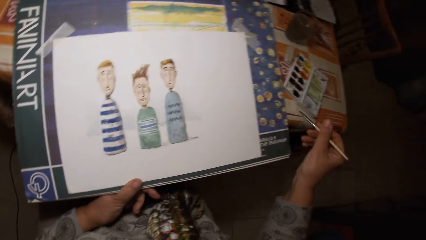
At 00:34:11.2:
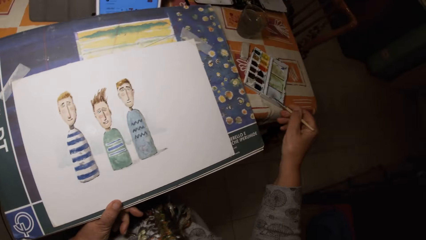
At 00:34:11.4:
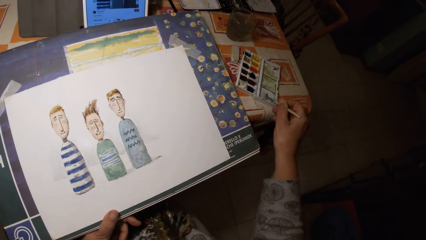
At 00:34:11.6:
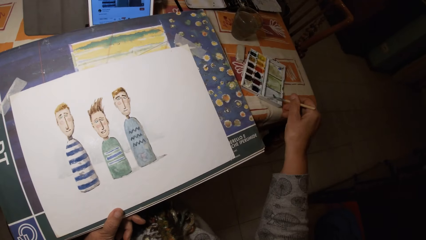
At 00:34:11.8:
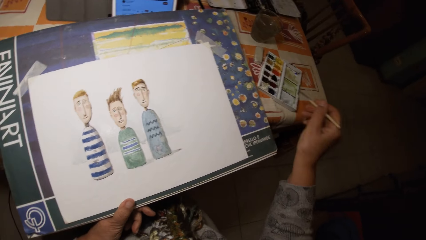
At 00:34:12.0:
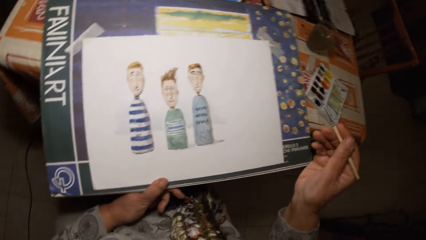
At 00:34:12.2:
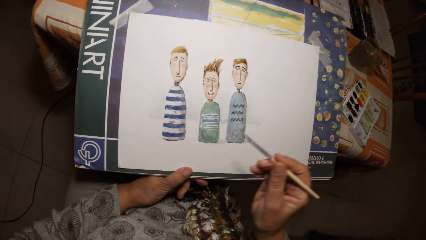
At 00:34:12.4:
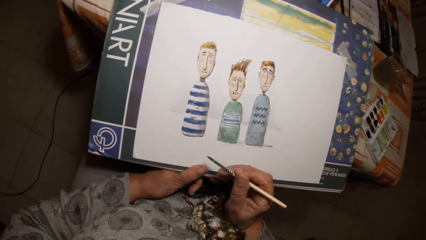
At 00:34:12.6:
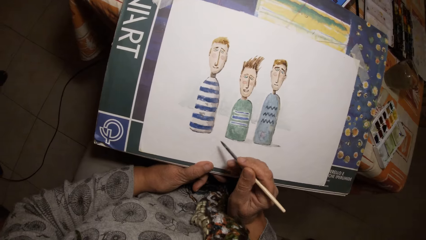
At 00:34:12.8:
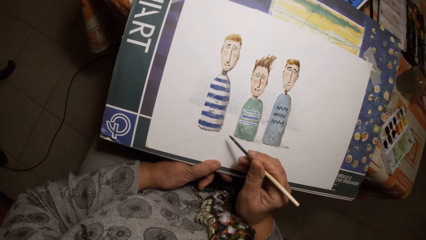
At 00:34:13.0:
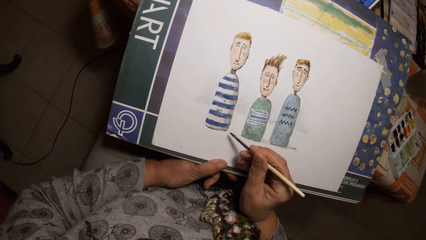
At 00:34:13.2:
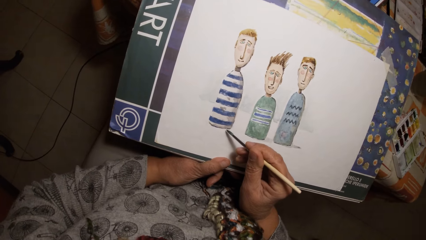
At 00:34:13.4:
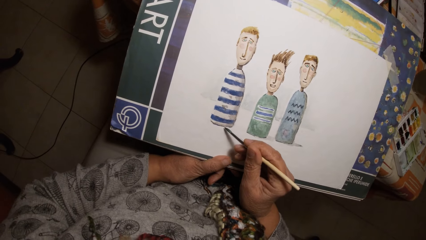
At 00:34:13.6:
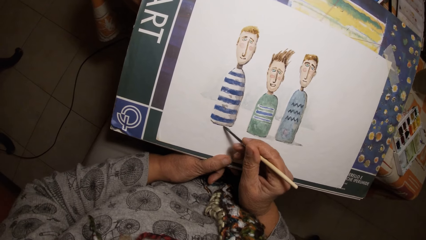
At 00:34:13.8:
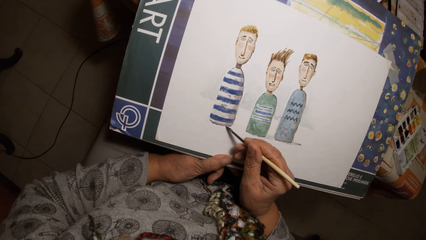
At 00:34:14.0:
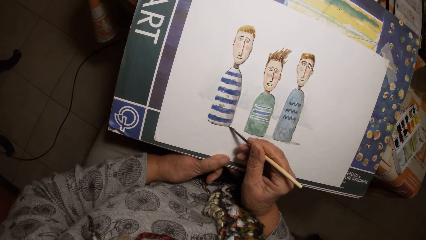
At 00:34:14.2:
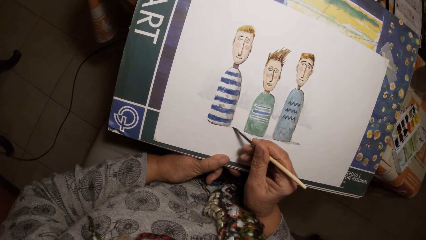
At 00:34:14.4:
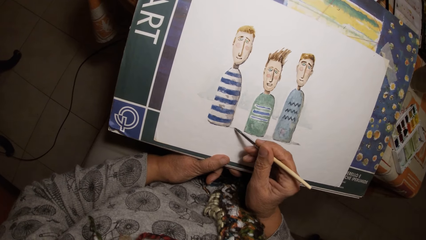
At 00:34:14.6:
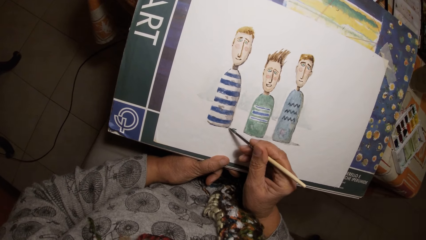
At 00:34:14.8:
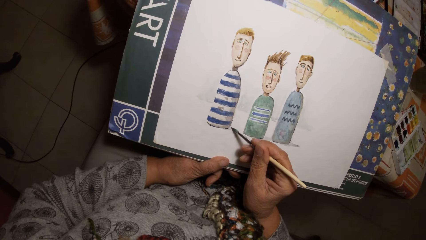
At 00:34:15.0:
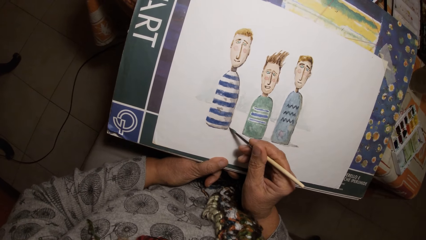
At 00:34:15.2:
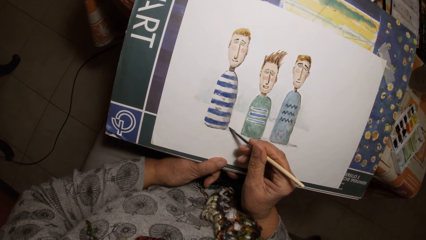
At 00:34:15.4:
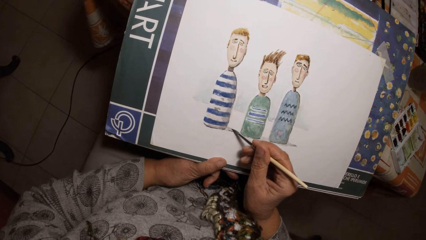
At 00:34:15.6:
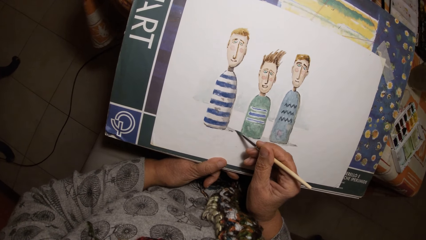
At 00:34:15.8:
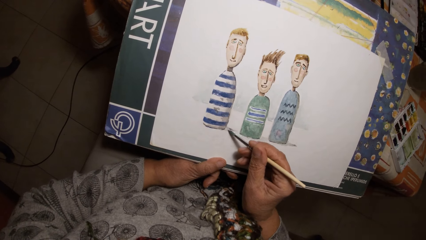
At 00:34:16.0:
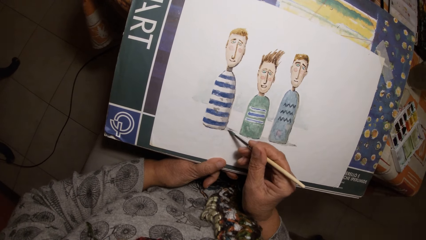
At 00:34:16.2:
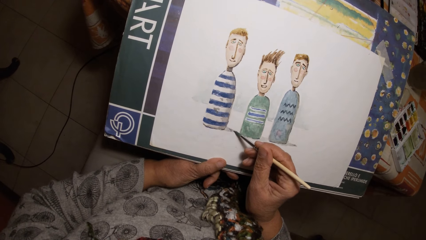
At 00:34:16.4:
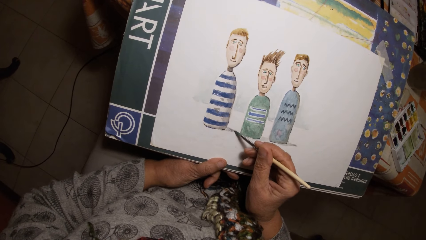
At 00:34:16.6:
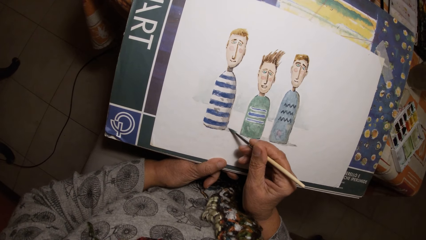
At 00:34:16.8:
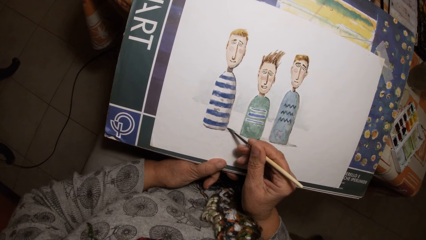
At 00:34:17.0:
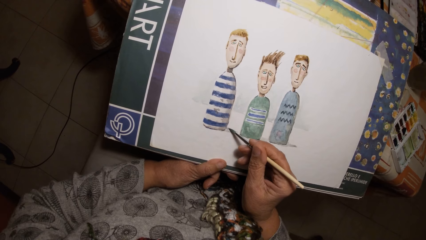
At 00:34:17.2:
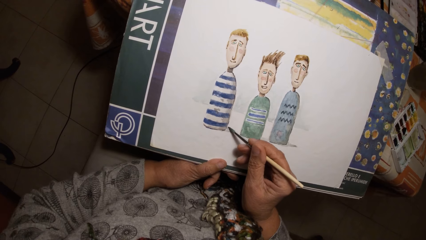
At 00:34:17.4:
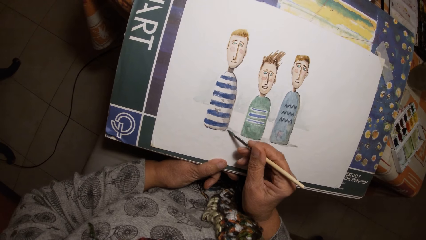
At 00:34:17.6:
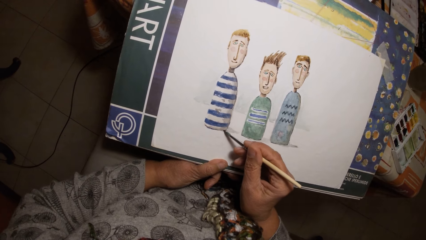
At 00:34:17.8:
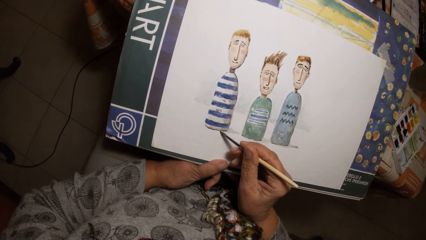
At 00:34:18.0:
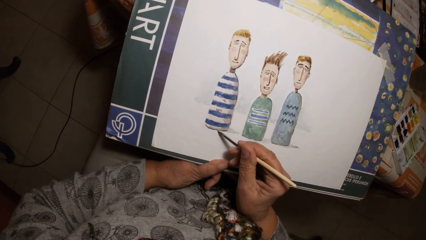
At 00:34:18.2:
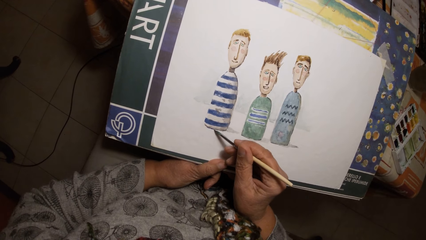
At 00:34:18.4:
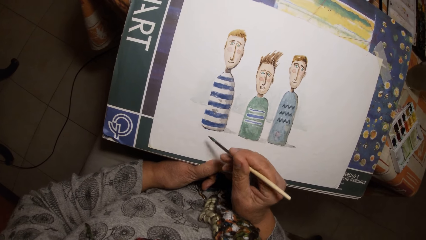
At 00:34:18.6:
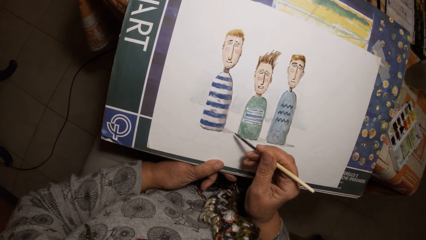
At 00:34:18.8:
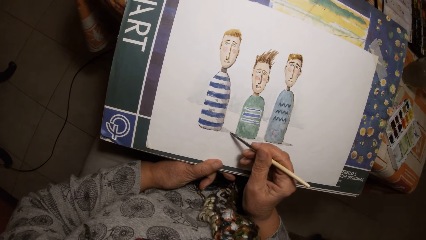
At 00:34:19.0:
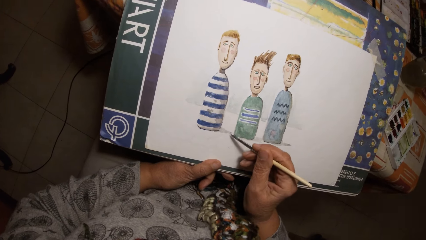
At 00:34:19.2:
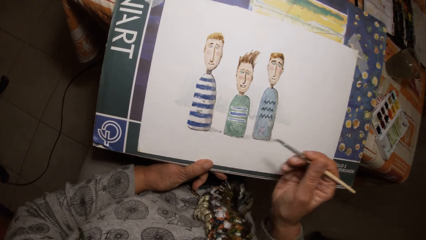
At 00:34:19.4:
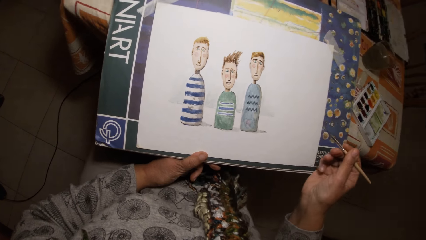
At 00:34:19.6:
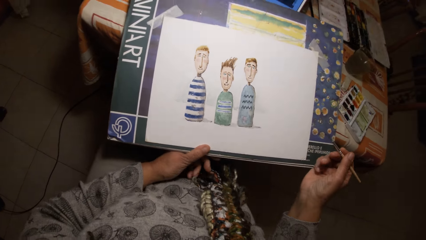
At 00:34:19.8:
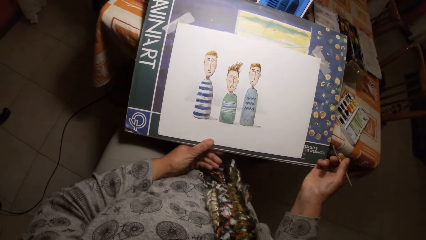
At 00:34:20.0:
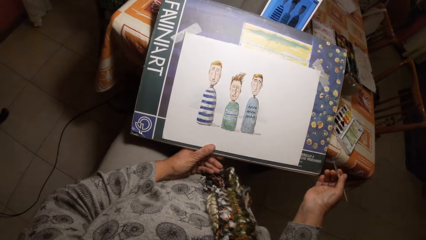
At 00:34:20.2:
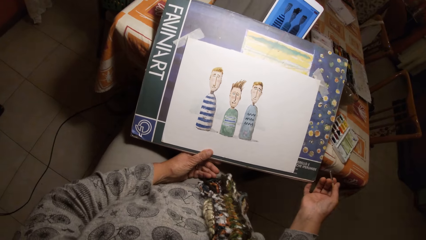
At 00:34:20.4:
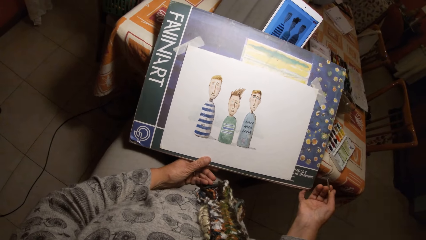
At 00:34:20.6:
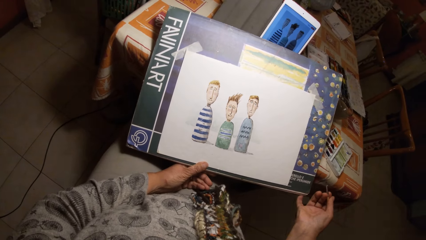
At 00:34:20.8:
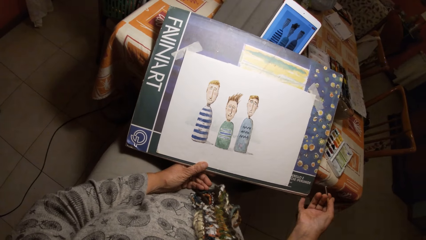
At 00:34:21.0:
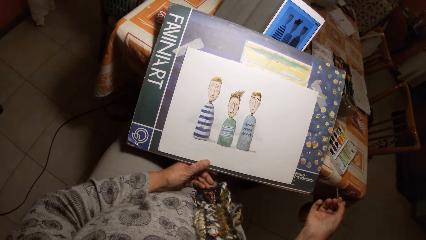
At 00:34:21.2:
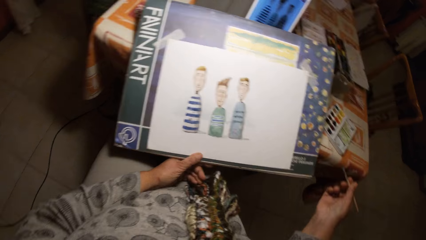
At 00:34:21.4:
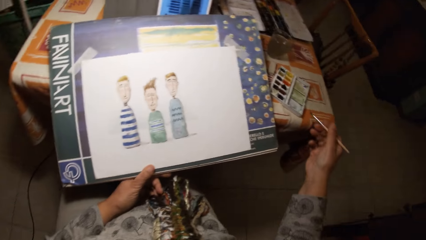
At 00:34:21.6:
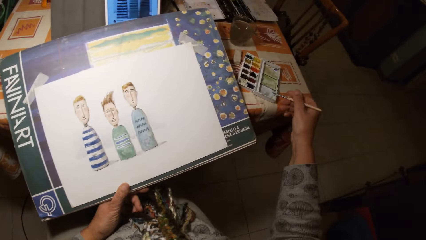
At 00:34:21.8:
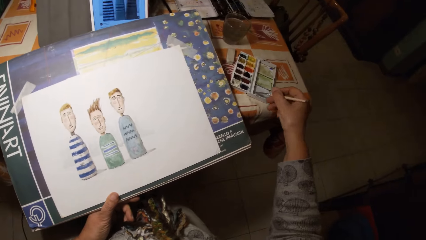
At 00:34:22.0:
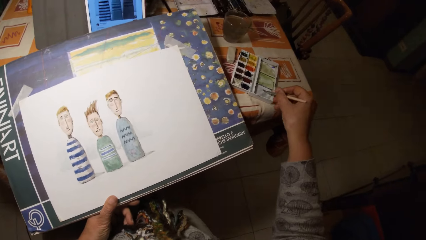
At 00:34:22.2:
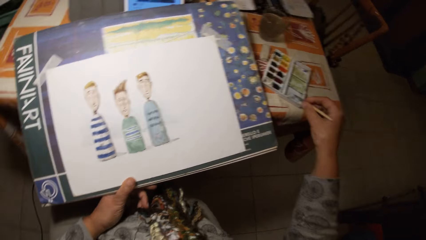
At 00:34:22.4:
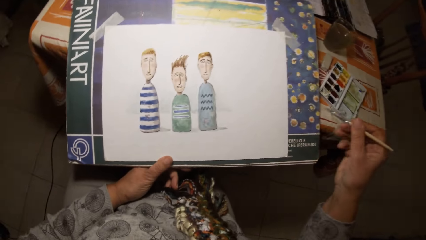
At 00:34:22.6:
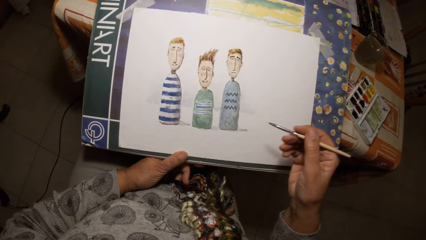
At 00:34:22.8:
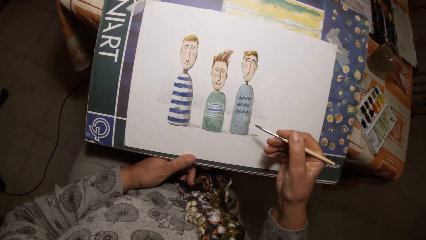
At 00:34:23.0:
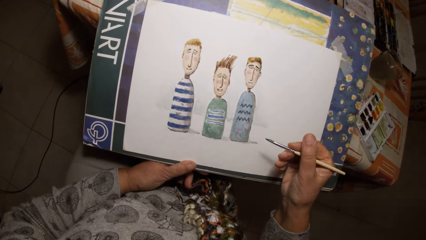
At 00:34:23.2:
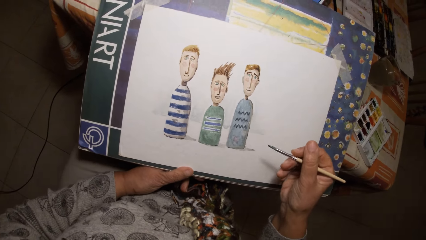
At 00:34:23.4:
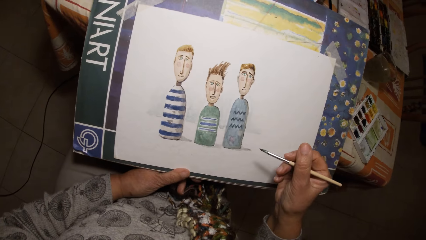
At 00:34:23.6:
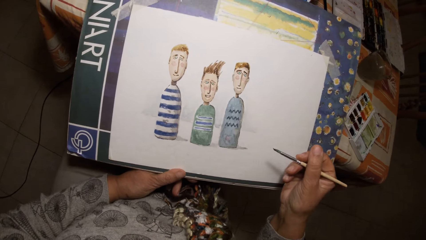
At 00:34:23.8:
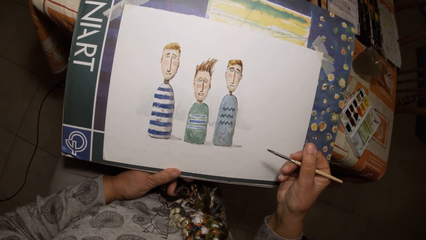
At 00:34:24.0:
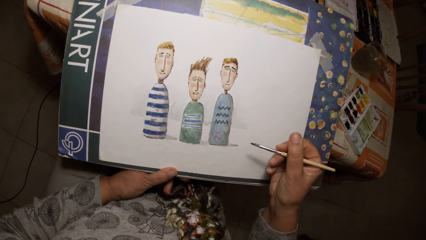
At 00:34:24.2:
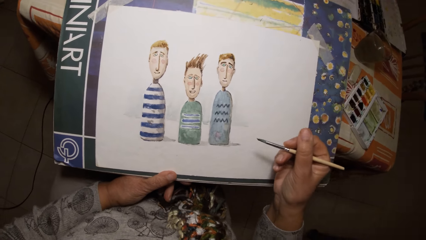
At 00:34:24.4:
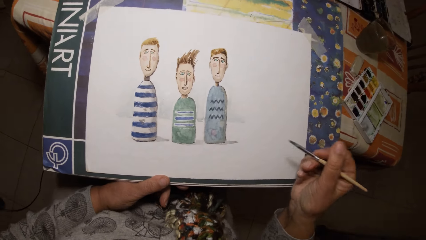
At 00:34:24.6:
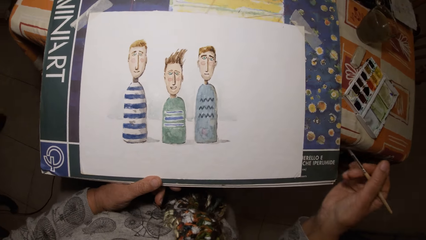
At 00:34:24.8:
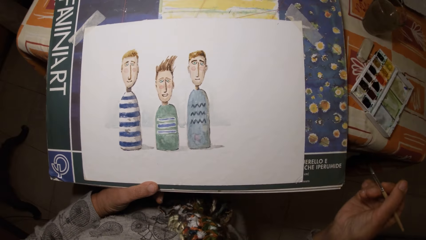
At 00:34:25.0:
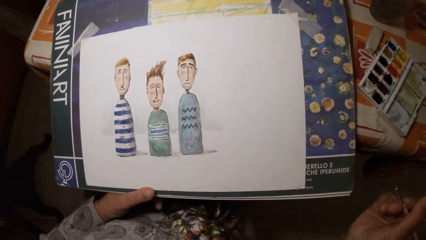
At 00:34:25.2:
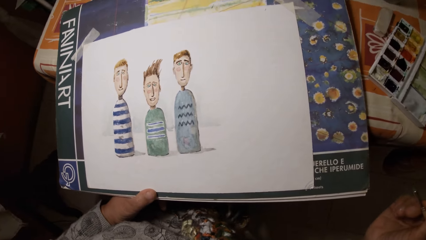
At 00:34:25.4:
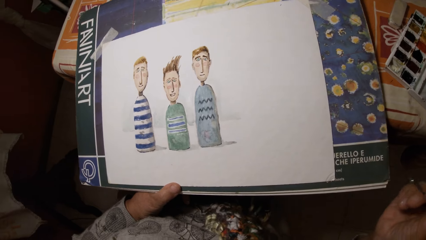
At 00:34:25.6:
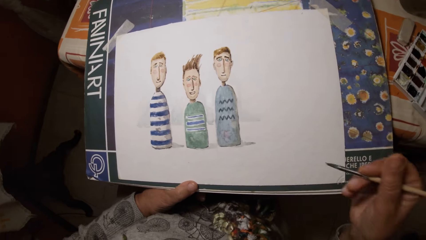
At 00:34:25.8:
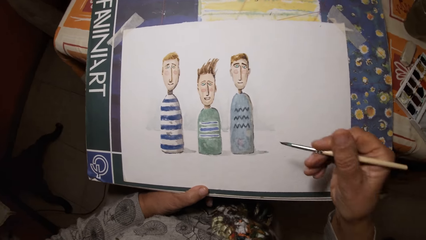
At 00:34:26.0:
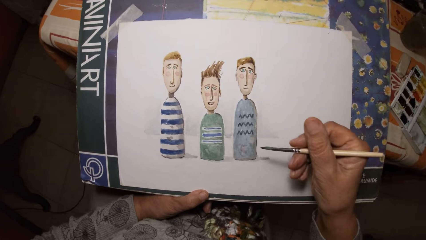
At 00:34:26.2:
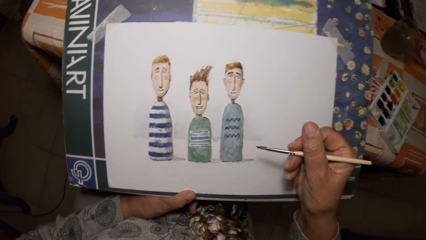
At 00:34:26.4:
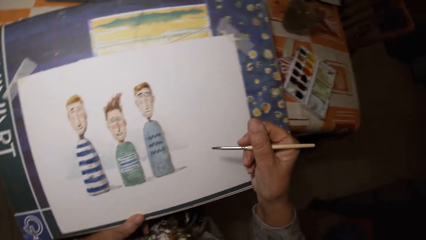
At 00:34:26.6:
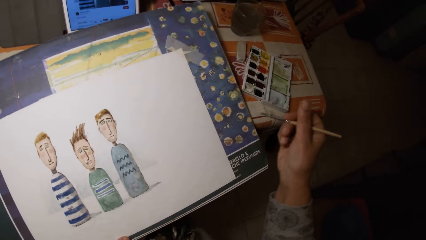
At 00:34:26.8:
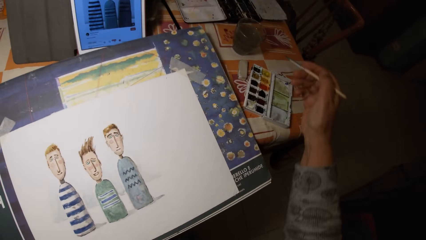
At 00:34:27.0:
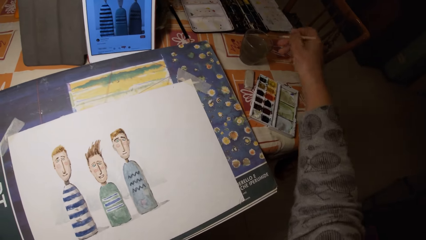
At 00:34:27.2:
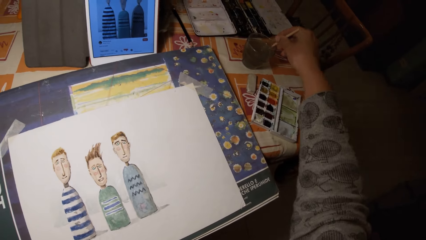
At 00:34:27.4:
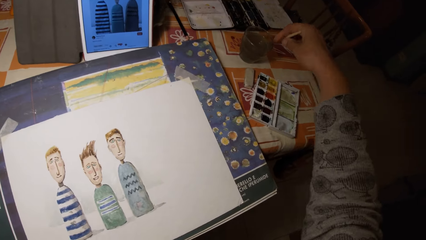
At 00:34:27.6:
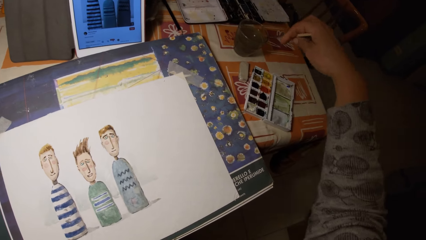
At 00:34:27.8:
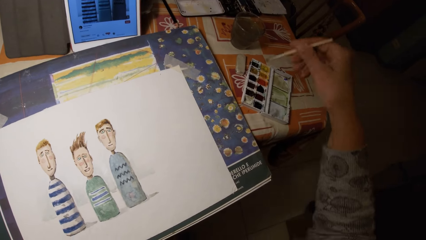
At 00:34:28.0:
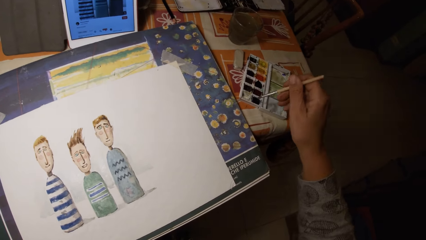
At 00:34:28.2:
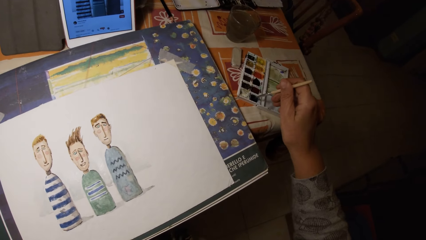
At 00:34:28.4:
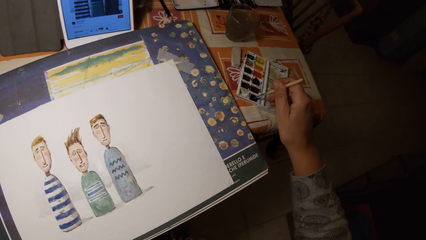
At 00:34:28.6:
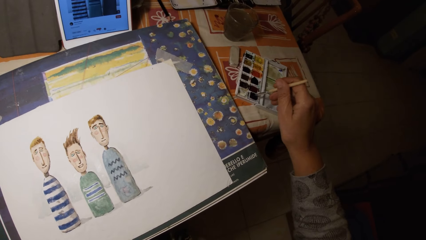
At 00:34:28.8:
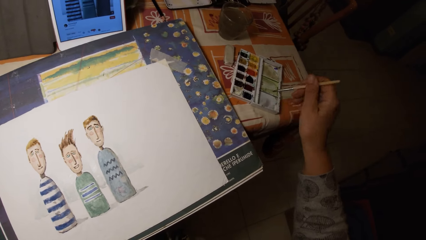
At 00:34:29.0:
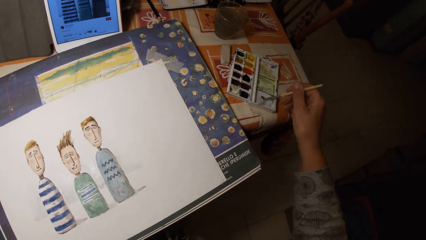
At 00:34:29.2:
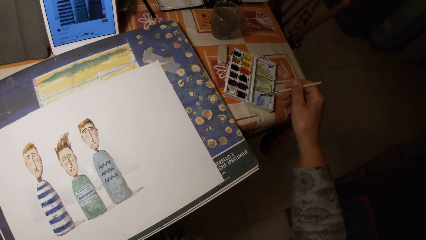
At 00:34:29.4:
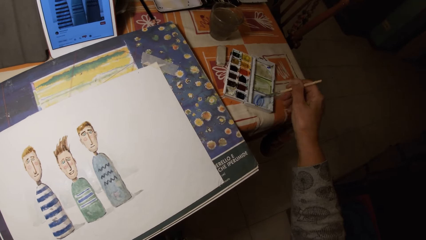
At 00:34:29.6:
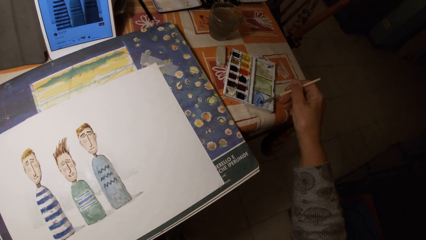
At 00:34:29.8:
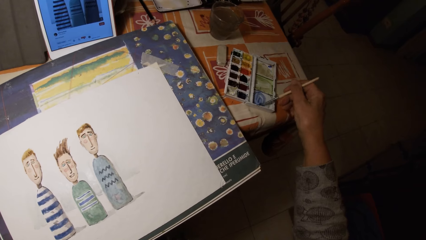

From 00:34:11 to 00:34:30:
The camera wearer dips the paint brush in his right hand in the paint palette on the table. He draws on the paper with the paint brush in his right hand. He dips the paint brush in his right hand in the paint palette on the table. He dips the paint brush in his right hand in the cup of water on the table. He dips the paint brush in his right hand in the paint palette on the table. He paints the cover of the paint palette with the paint brush in his right hand.
